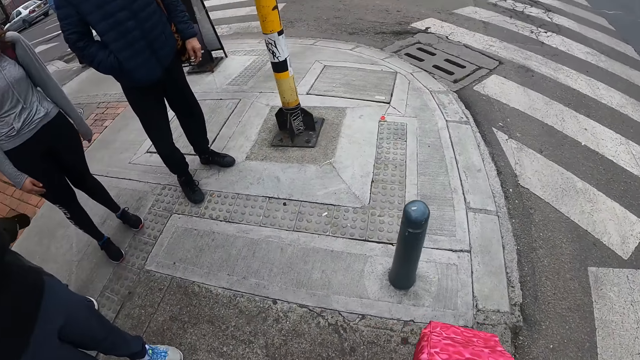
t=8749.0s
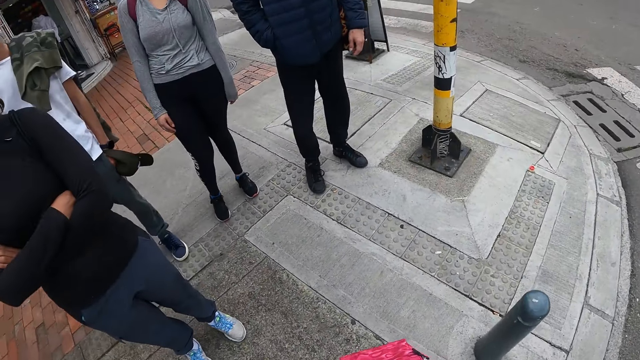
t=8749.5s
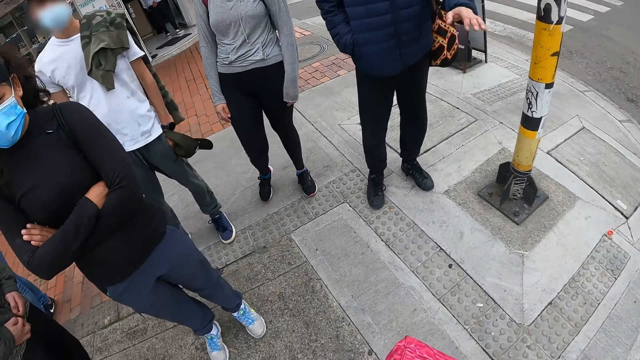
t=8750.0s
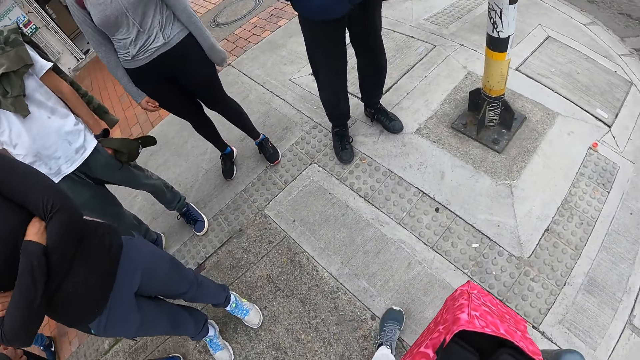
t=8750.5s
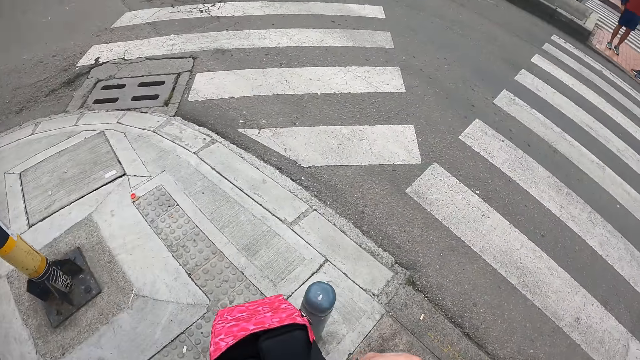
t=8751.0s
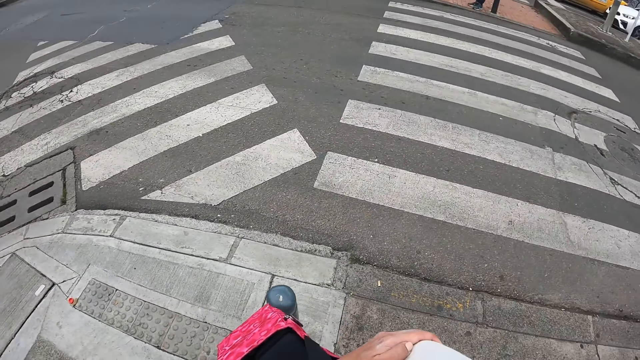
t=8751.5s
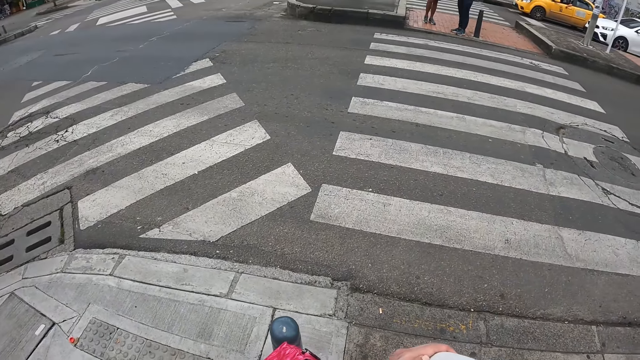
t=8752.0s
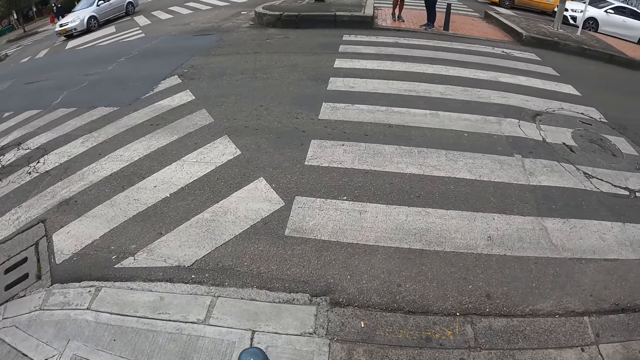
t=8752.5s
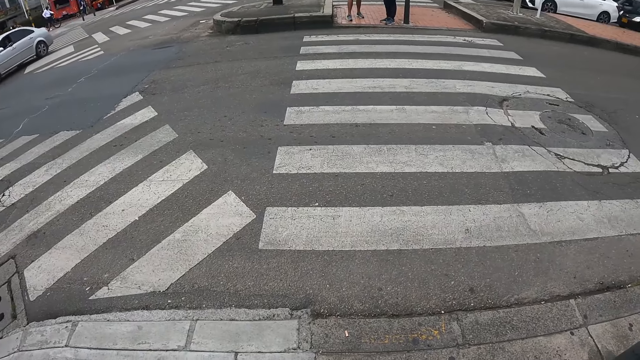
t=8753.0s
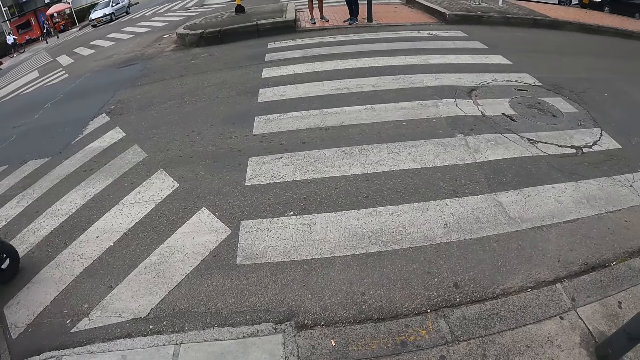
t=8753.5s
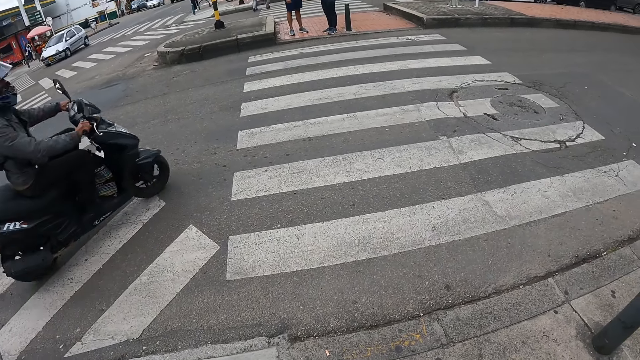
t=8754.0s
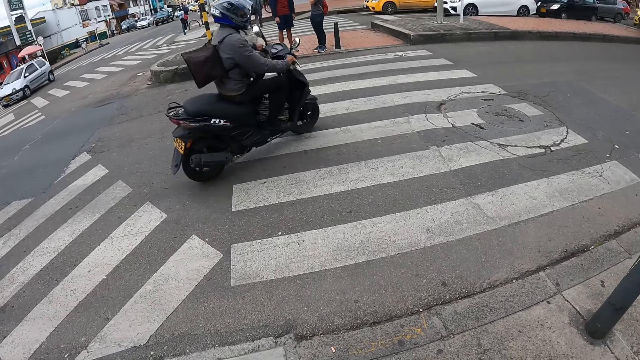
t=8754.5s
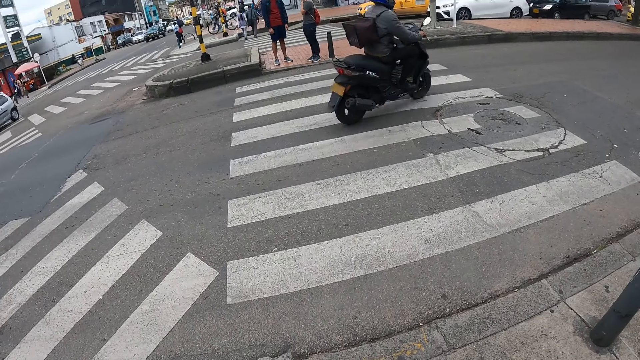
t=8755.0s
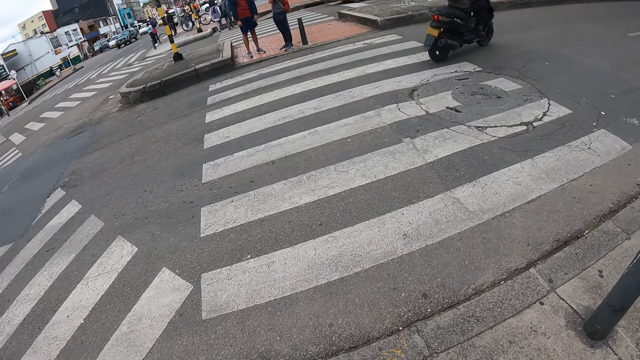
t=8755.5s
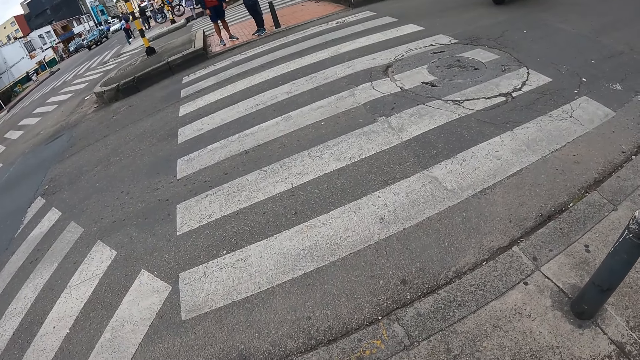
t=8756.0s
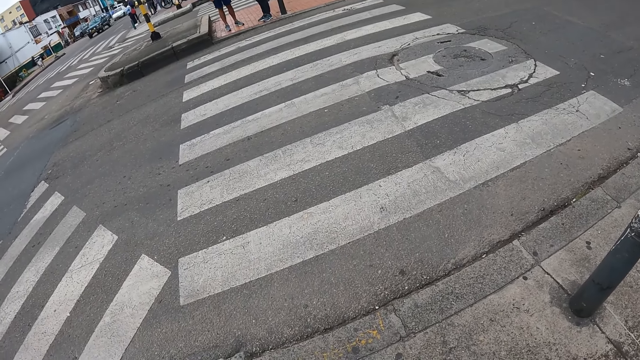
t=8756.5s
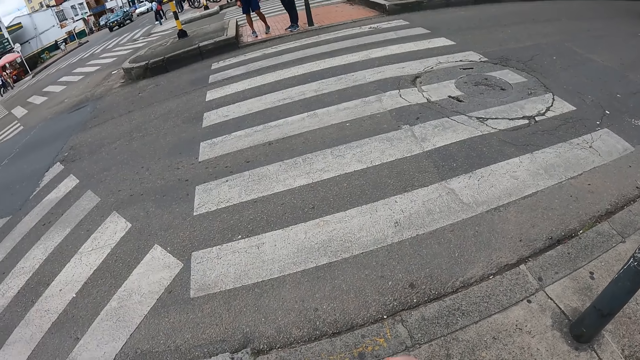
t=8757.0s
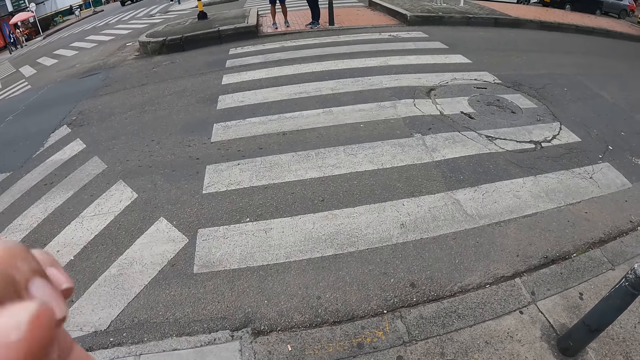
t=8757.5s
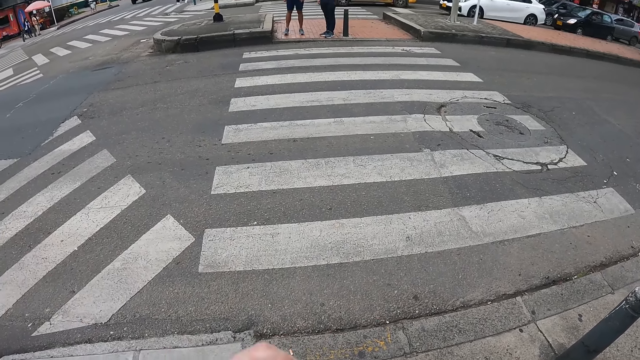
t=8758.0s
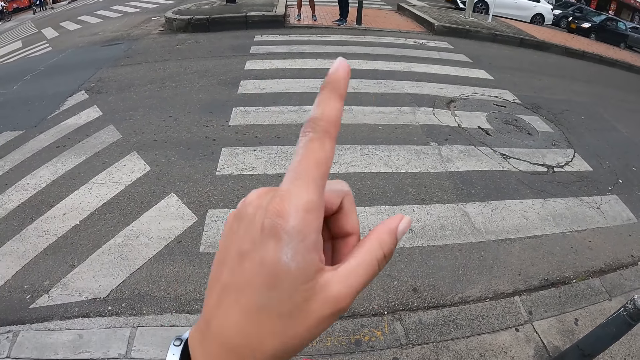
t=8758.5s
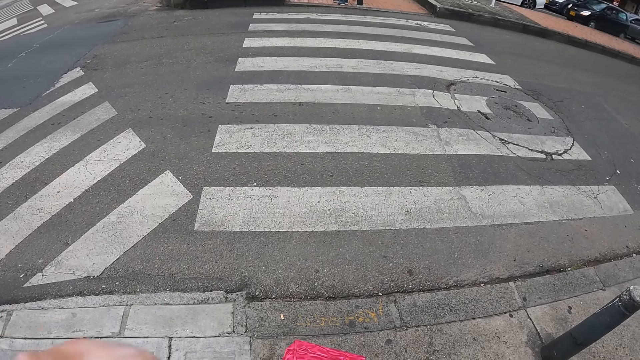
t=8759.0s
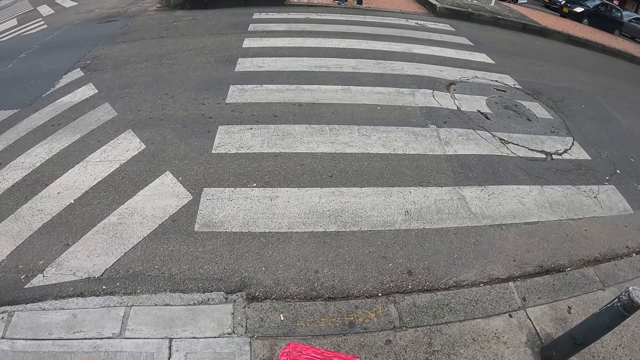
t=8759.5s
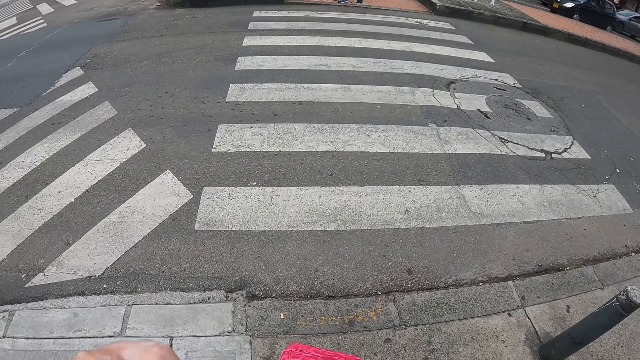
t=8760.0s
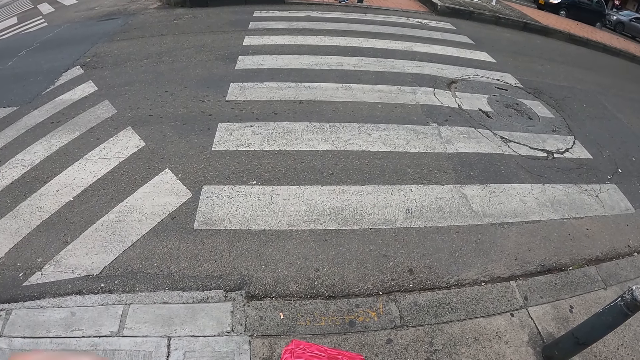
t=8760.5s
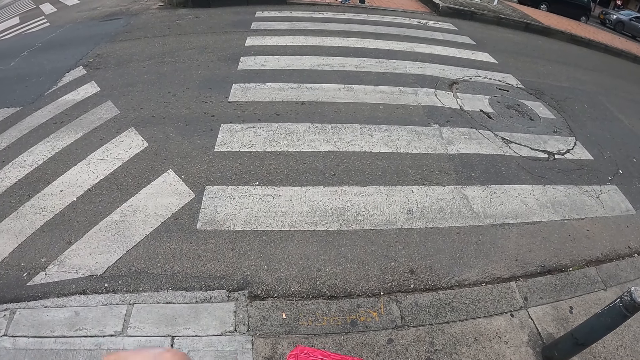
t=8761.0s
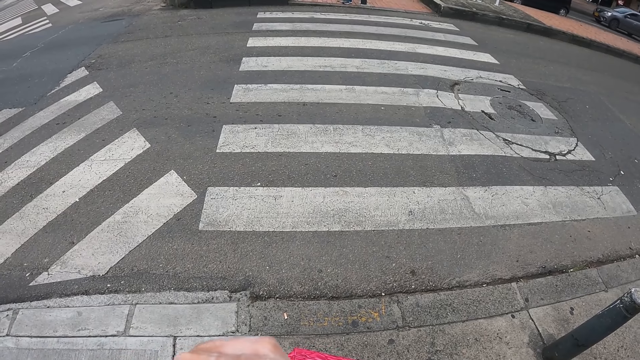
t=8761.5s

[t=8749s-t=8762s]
The camera wearer interacts with the group of people.

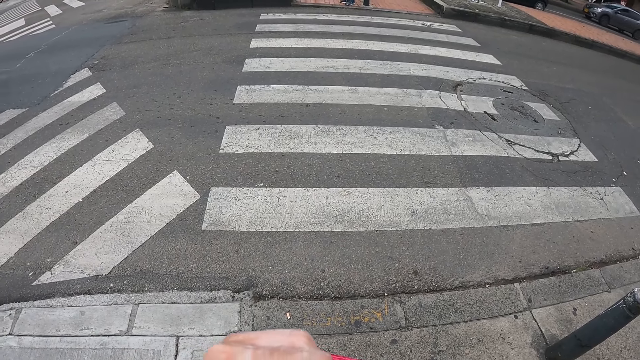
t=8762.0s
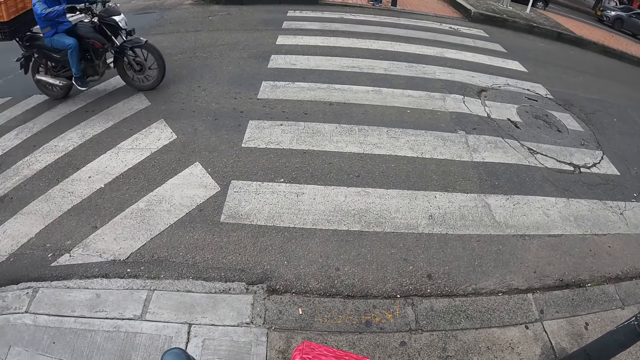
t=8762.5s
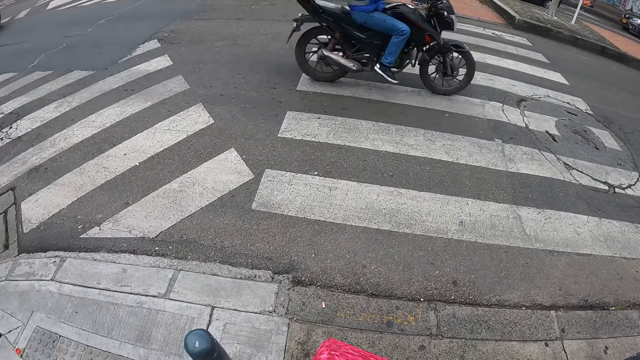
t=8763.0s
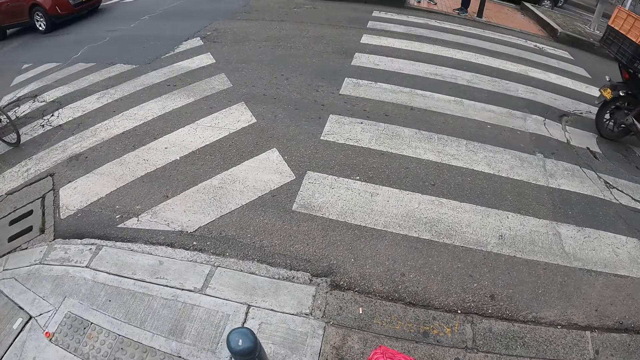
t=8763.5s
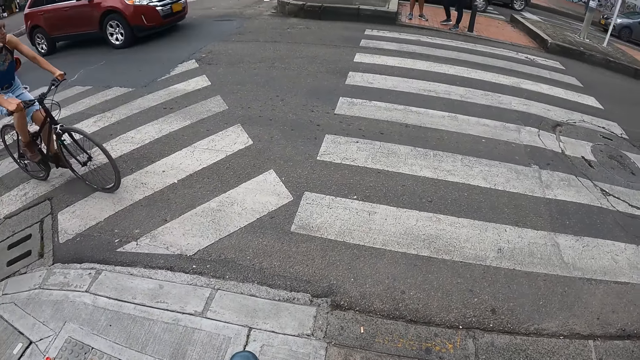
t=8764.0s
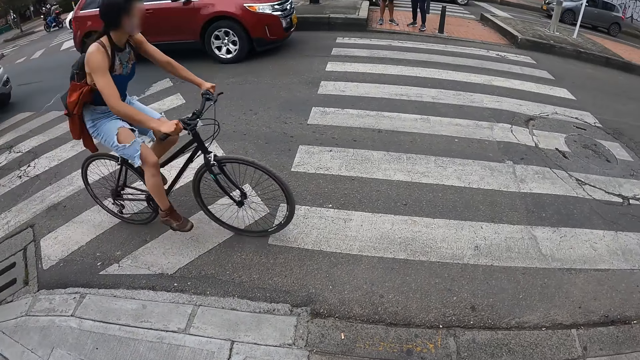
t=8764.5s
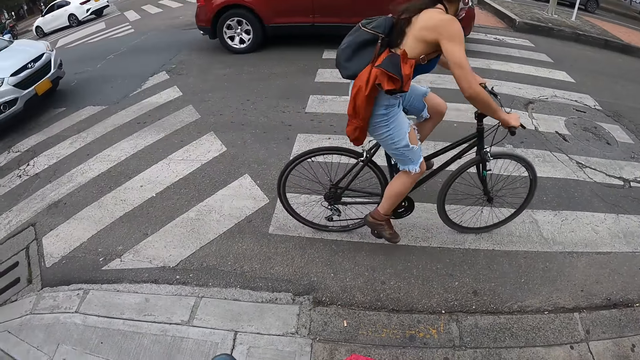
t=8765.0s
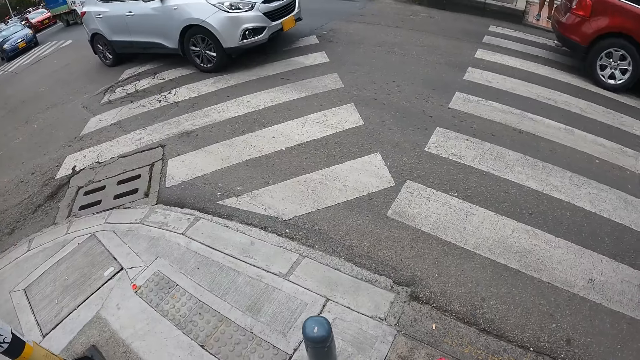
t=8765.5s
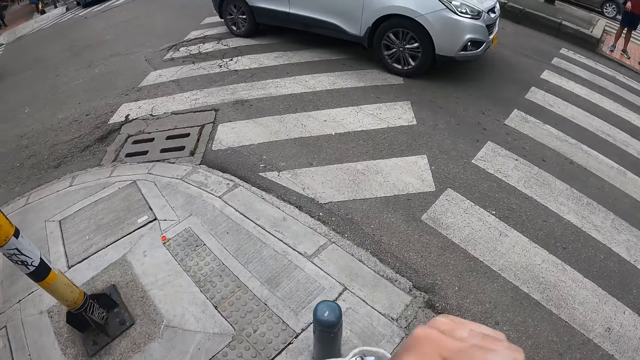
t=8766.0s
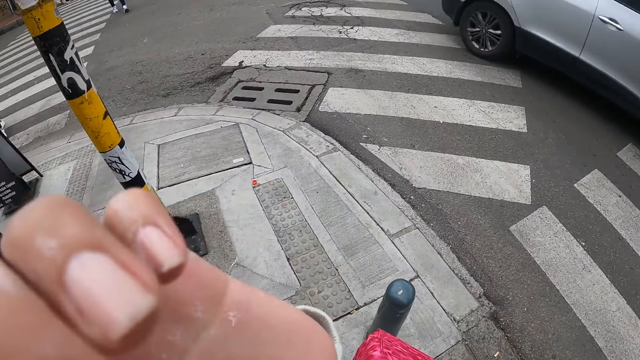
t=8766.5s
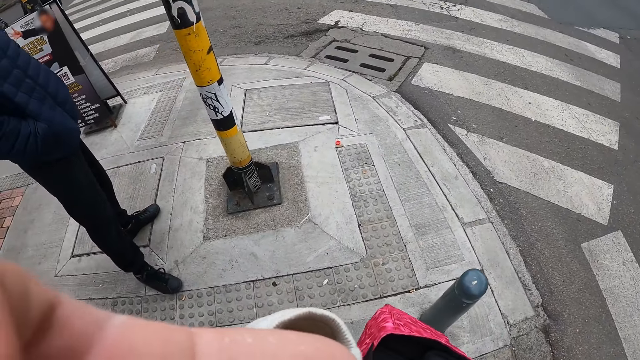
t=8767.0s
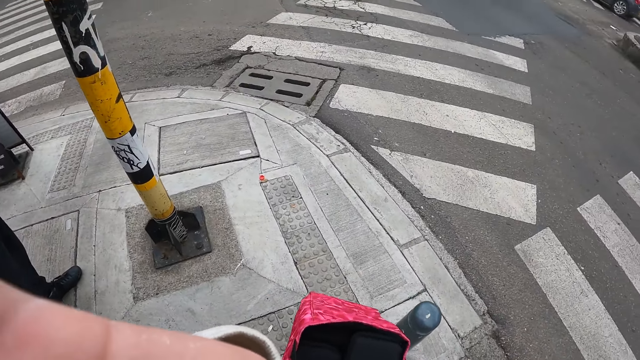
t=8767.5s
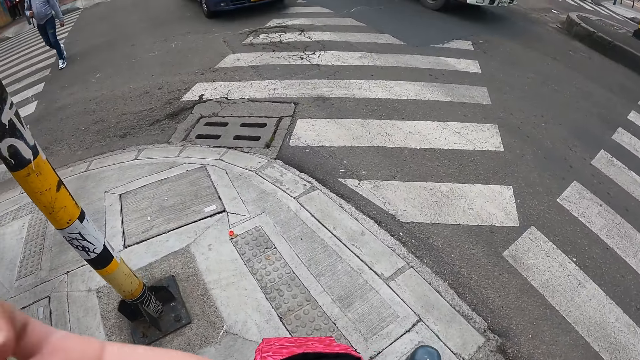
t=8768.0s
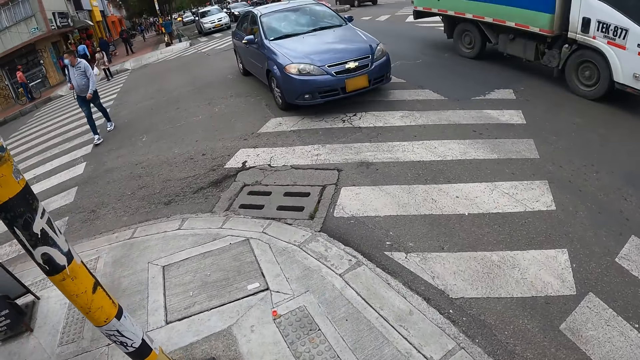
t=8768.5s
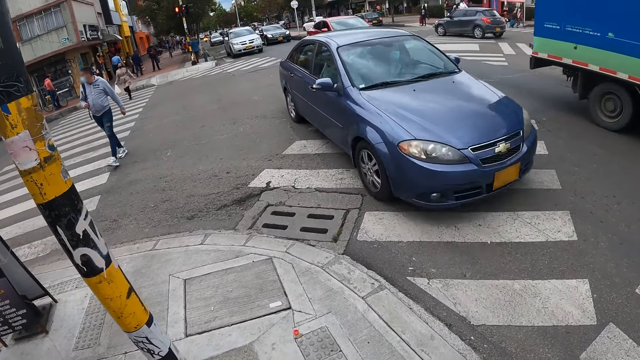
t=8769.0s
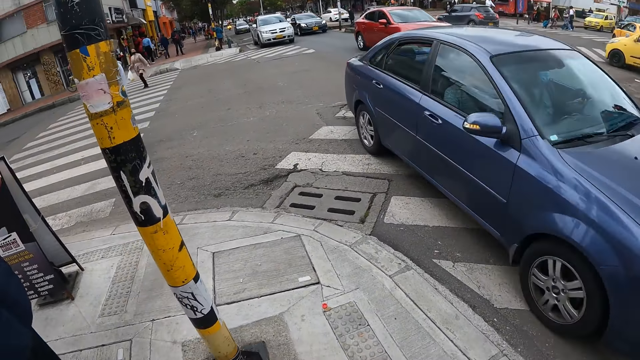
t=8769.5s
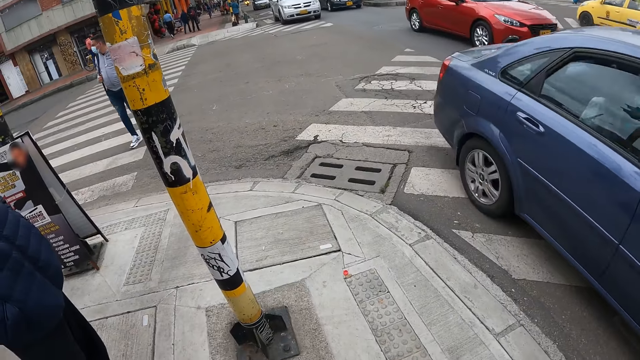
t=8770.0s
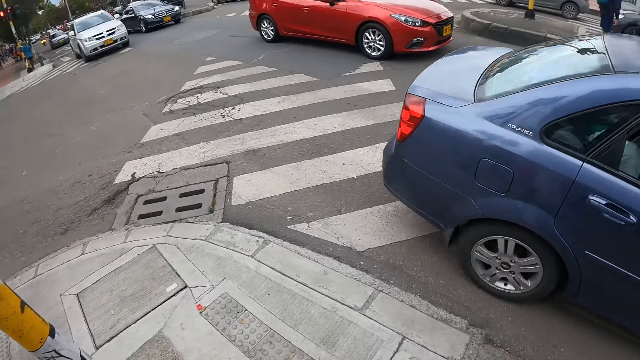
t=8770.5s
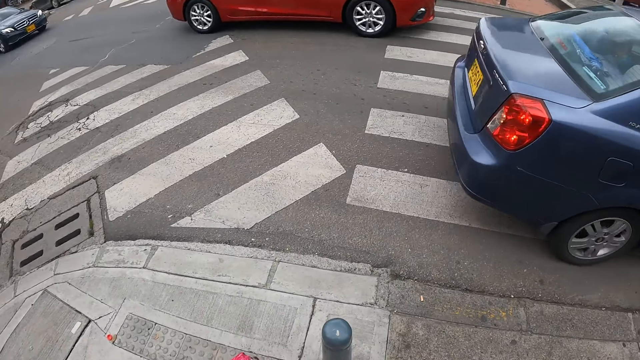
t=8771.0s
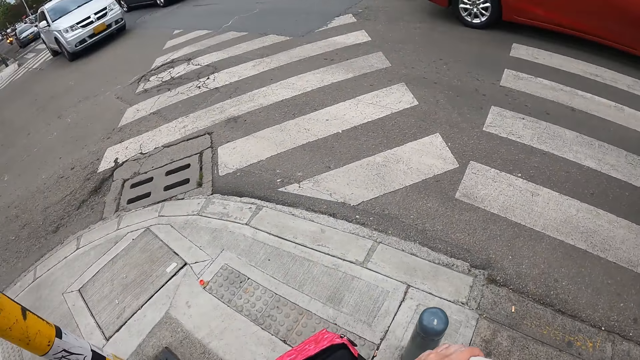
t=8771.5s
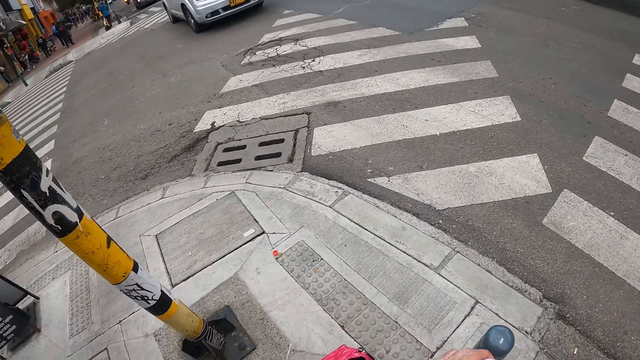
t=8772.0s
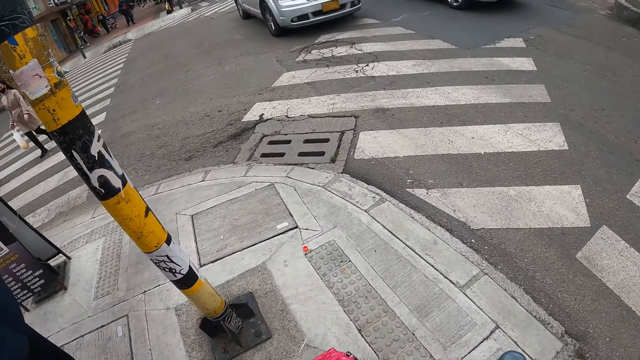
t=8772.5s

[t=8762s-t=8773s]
The camera wearer looks around. They do something.
